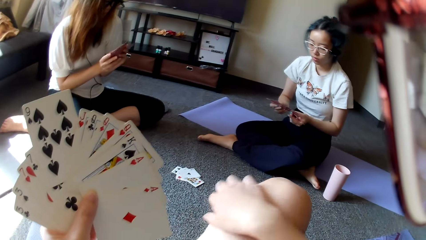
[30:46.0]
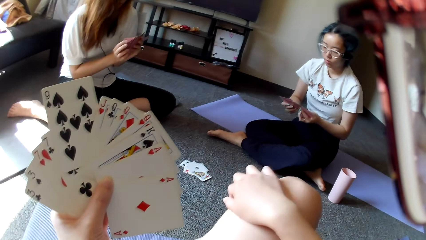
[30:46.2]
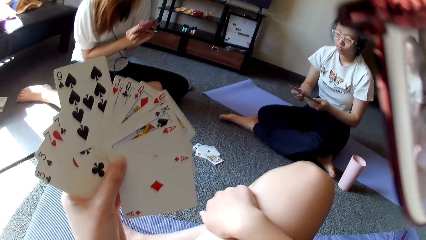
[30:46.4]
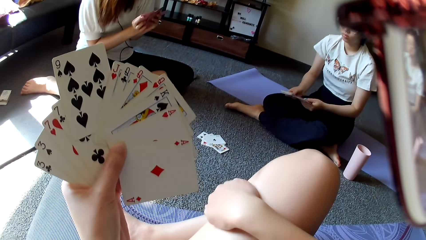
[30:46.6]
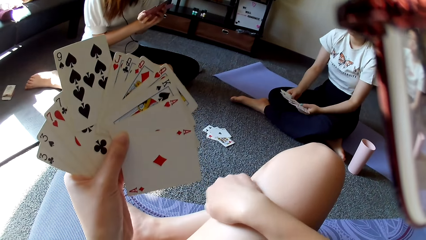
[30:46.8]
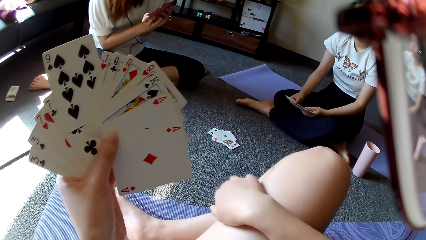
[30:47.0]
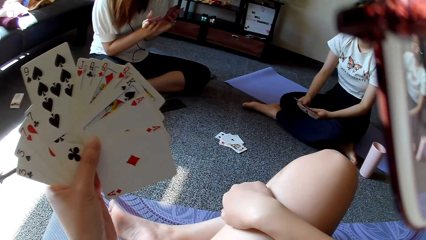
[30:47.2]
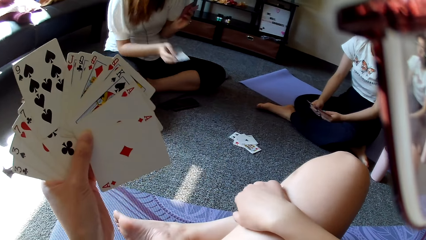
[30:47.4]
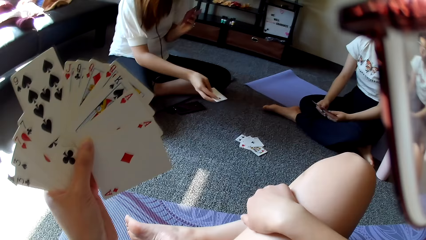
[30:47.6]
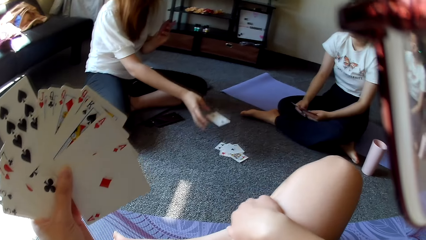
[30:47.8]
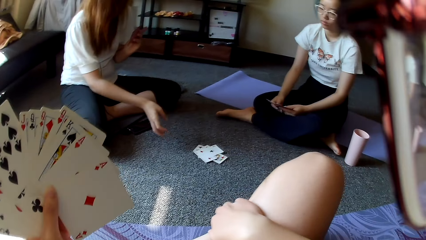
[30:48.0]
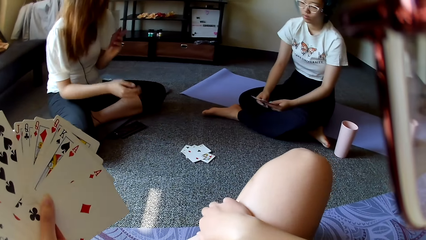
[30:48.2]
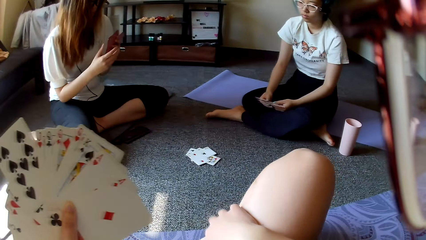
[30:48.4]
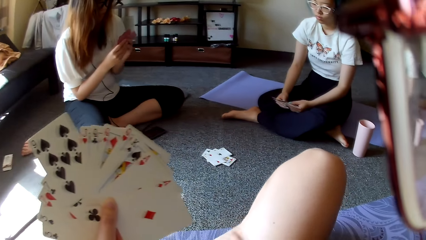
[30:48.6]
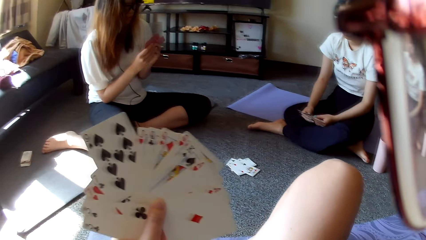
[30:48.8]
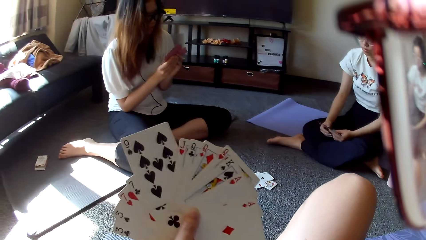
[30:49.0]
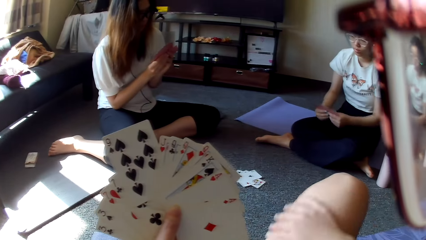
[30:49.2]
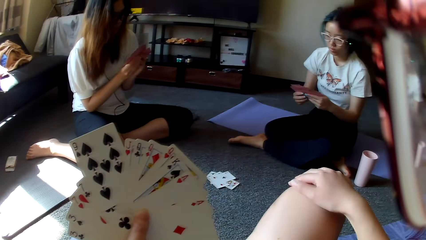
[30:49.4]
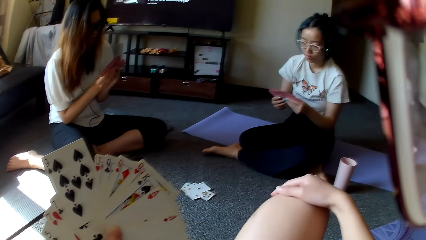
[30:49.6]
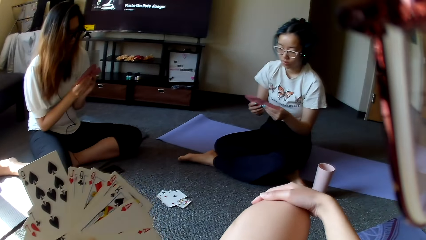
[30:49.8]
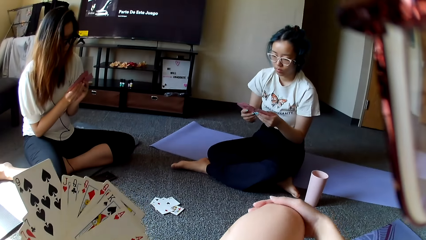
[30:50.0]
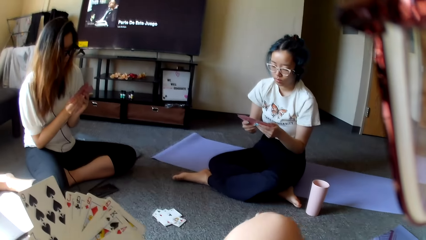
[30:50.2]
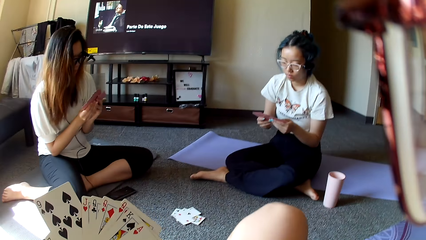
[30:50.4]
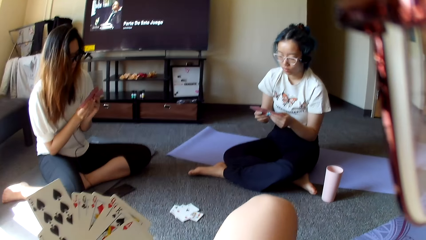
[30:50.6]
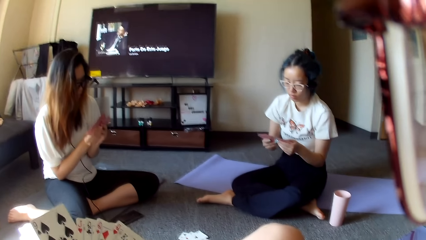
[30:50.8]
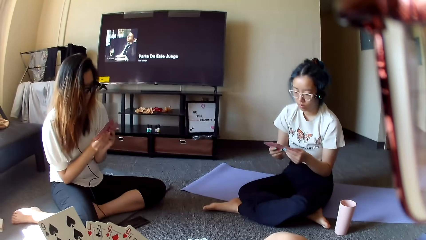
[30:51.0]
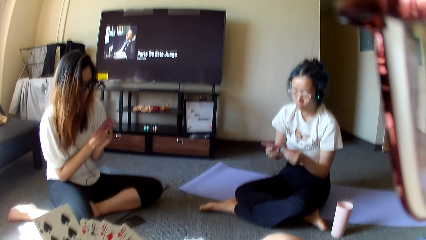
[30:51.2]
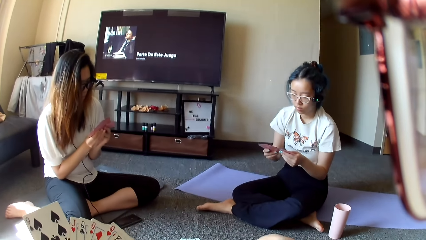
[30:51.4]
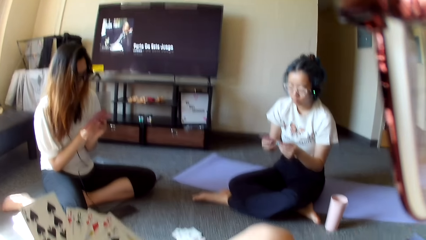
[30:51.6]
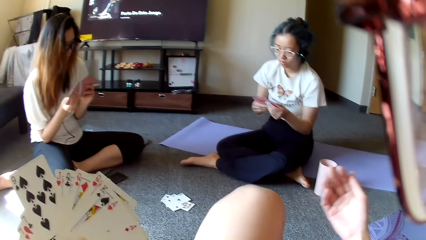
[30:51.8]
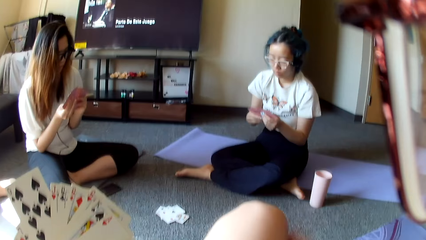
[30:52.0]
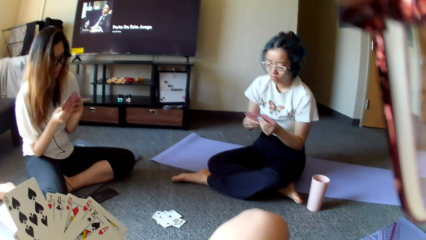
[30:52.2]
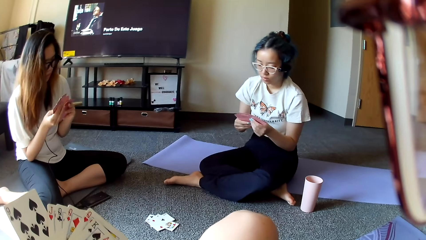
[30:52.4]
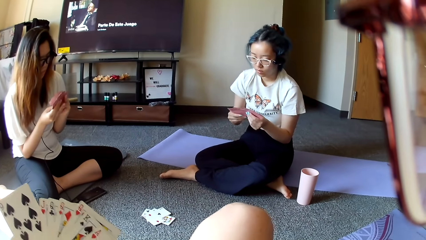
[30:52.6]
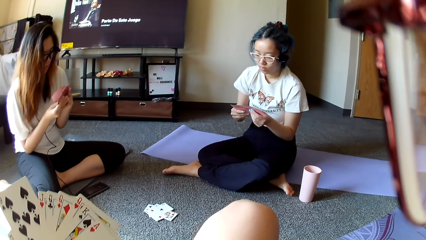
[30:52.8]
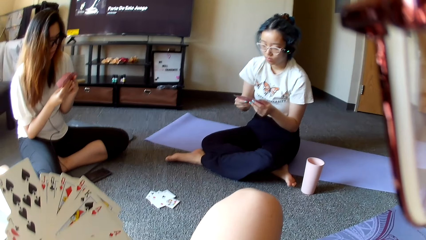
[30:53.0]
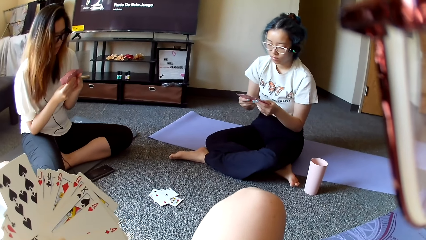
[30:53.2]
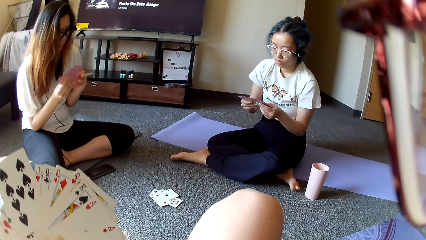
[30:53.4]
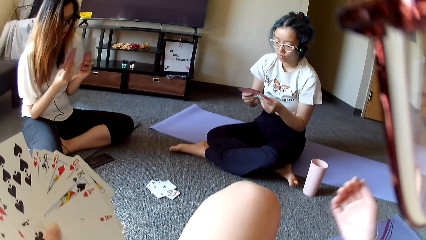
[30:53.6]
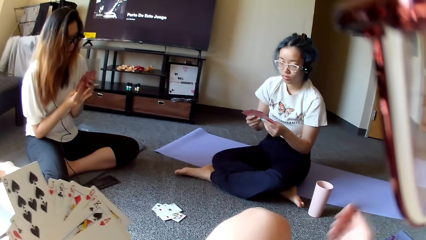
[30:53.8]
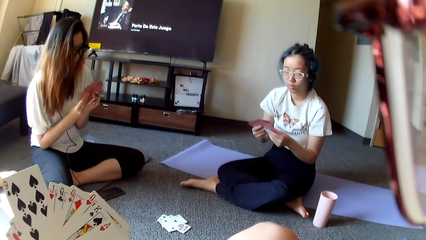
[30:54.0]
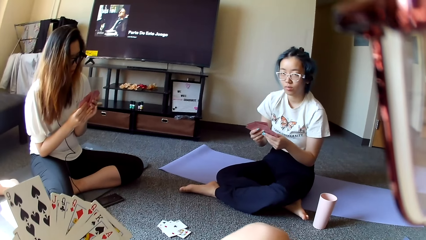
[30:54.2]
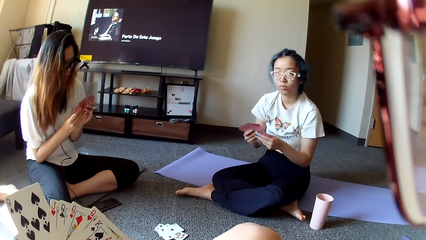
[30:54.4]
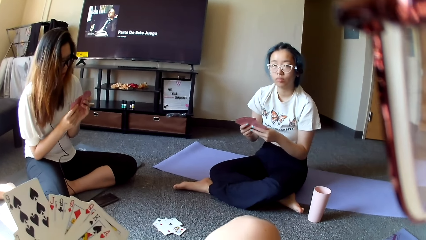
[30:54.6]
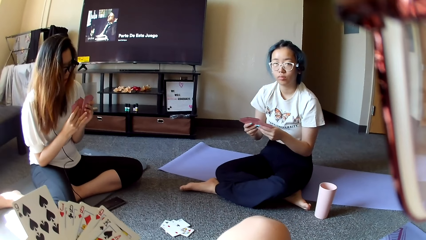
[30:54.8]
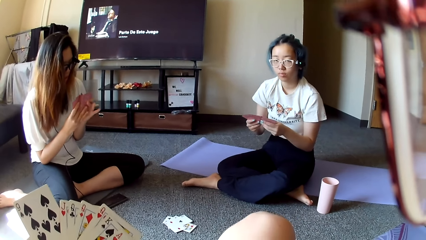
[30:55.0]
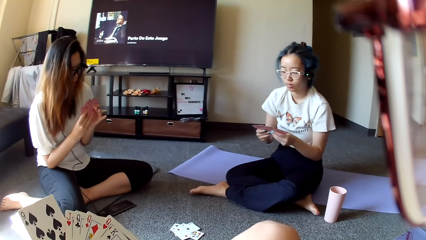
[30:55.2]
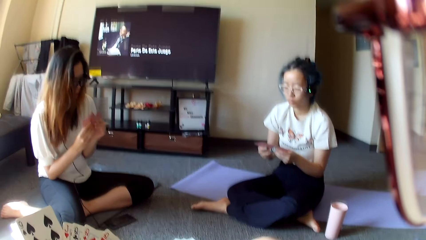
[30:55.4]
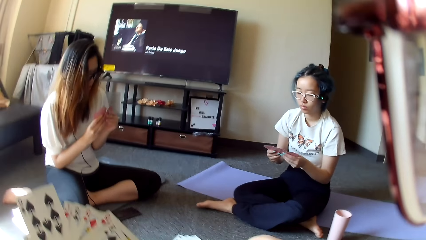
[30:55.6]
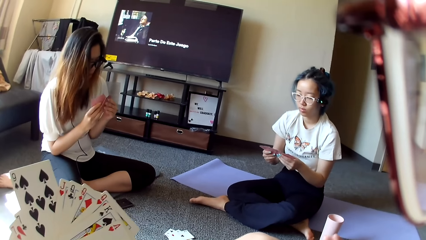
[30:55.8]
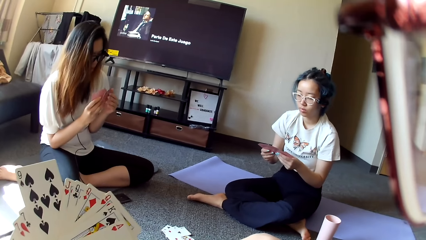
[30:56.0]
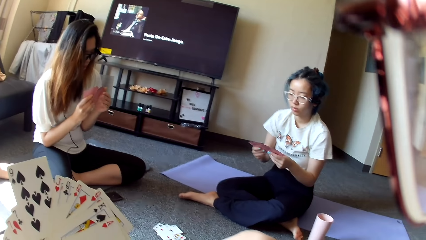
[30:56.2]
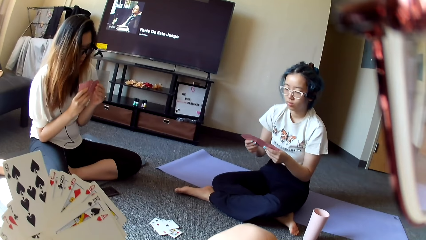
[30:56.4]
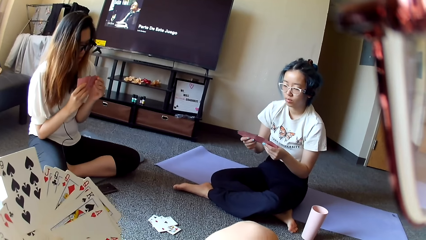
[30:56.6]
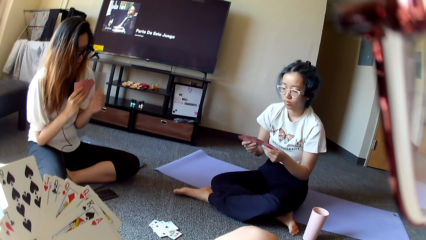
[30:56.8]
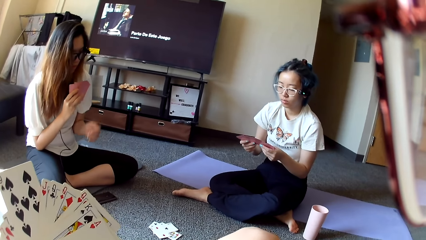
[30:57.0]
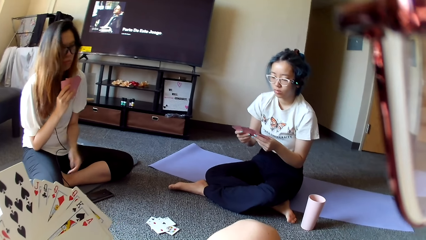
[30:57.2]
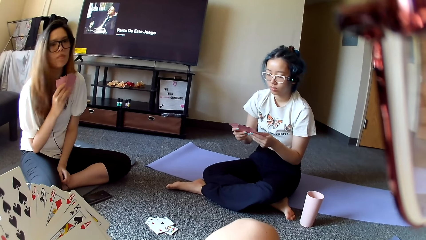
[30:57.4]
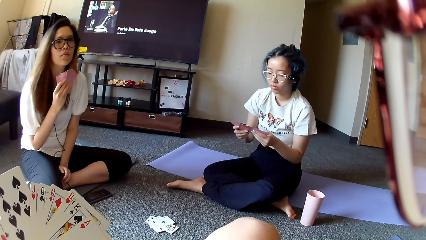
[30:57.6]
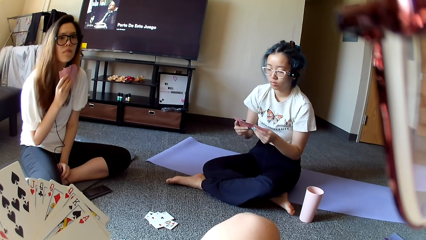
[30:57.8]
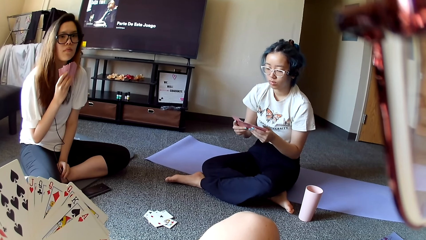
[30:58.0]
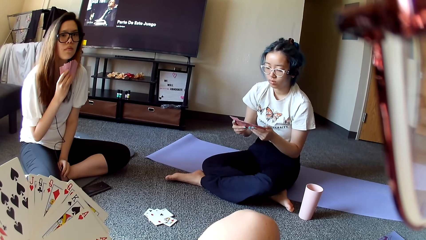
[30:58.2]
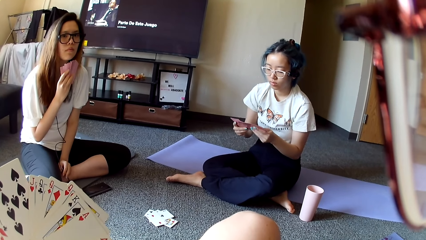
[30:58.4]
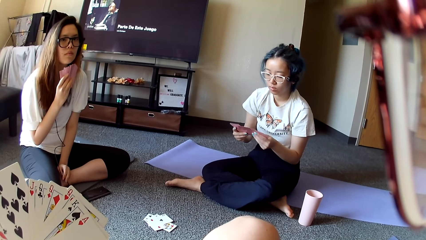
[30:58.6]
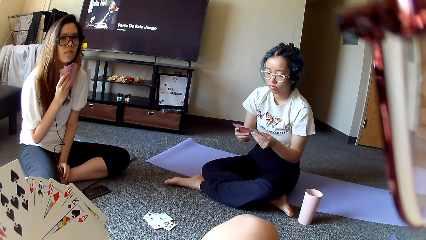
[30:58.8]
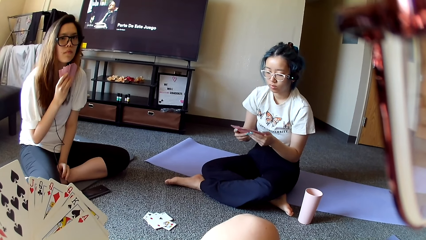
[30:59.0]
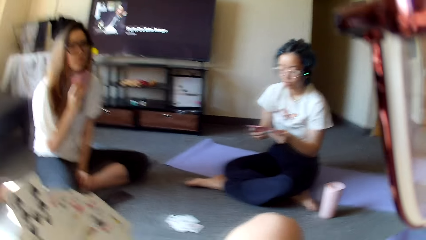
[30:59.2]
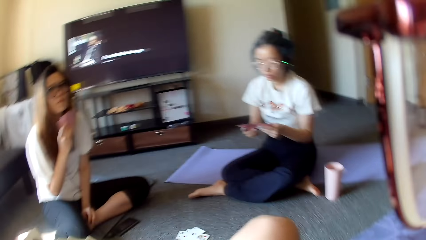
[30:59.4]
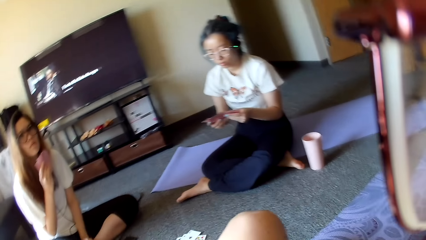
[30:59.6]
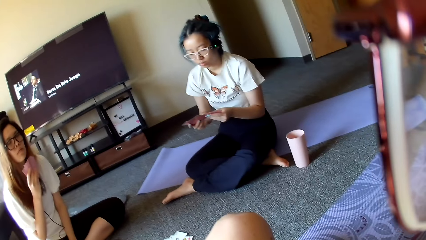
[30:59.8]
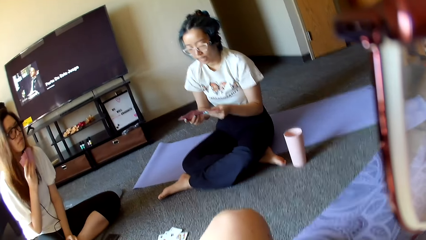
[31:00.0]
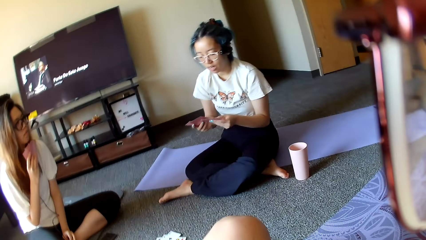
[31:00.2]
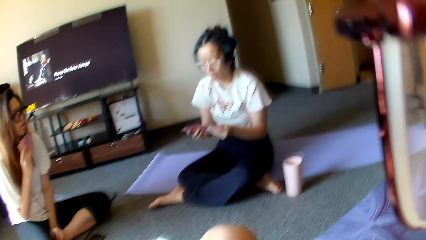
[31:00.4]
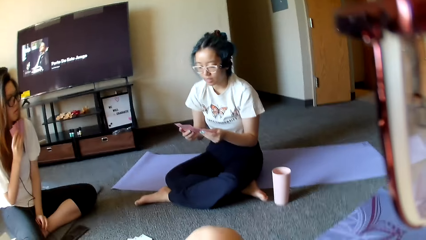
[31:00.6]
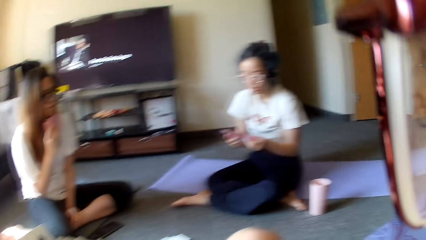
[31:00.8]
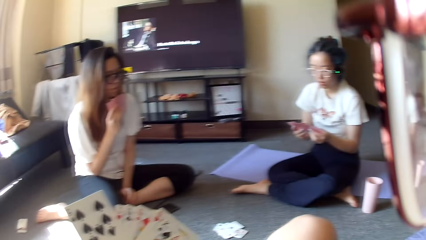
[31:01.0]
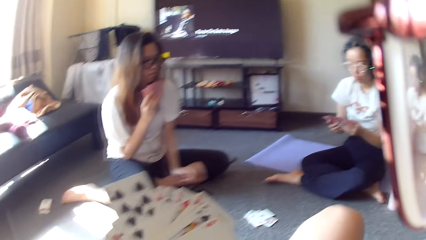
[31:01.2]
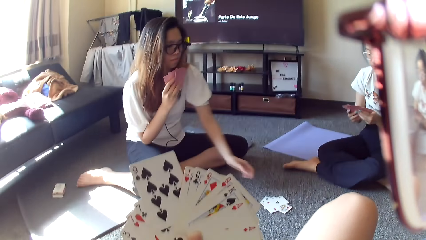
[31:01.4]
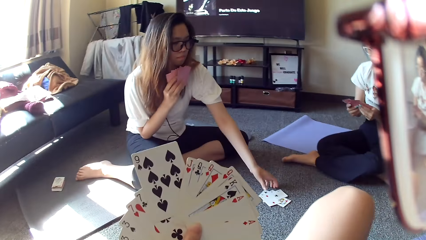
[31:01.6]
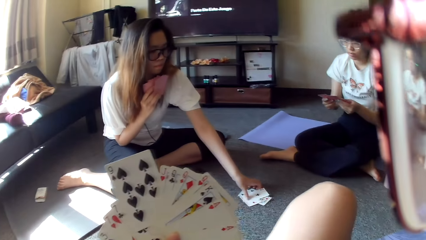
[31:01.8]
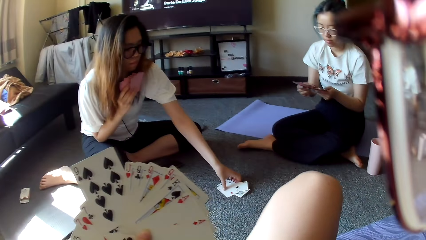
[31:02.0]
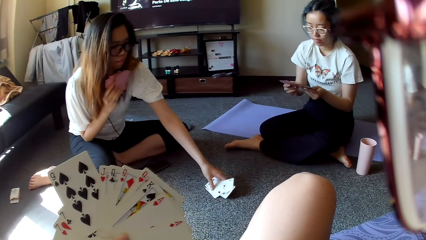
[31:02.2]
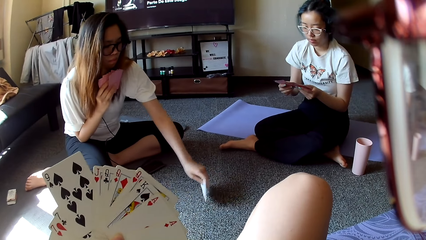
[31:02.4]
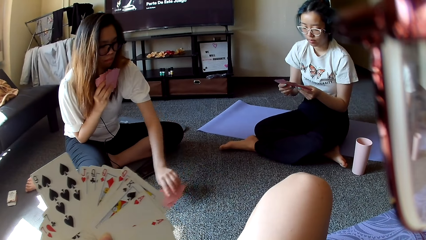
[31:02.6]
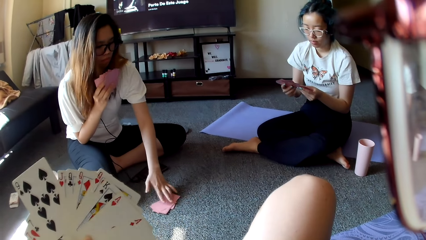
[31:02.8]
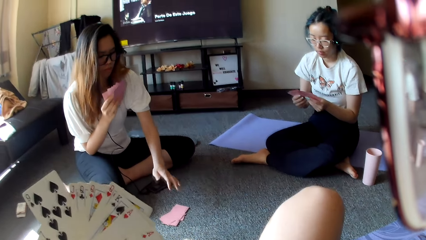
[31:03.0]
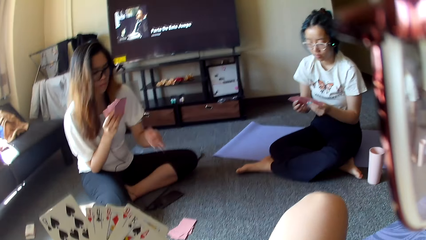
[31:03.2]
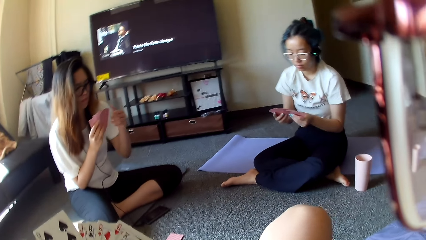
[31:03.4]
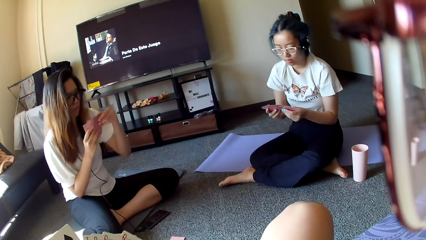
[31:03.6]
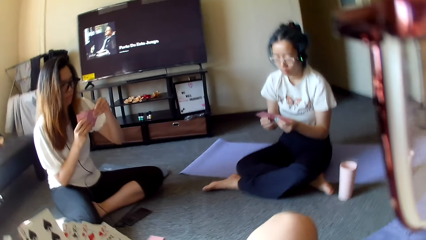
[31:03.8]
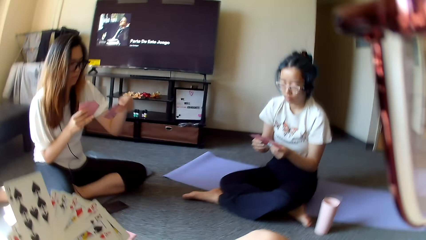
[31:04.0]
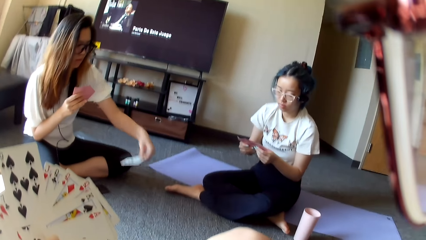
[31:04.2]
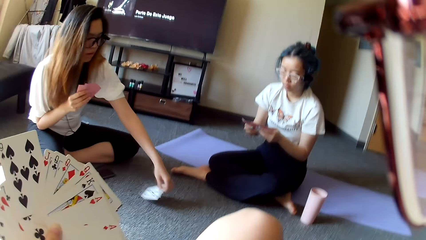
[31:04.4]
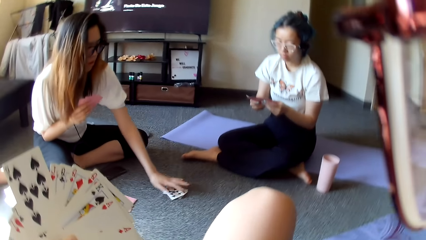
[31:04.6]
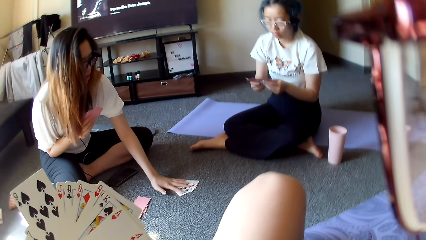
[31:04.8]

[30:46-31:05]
The camera wearer scratches the leg. A woman plays poker and places a card on the floor. The camera wearer holds the knee. Another woman shuffles through the cards and selects the cards. The first woman selects the cards, shuffles through the cards, moves the cards and flips the cards on the floor.
